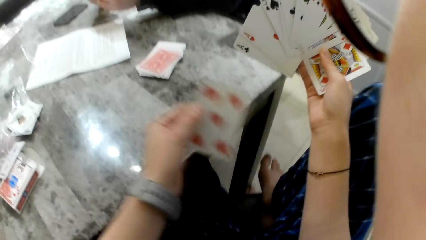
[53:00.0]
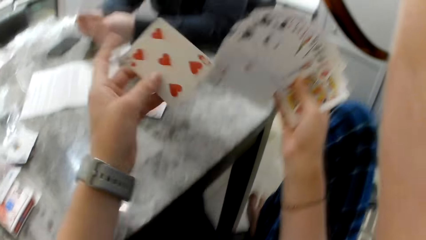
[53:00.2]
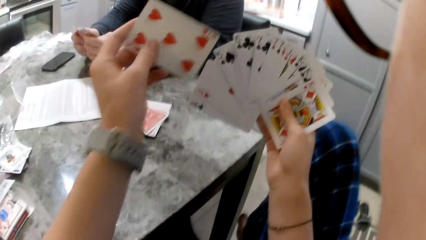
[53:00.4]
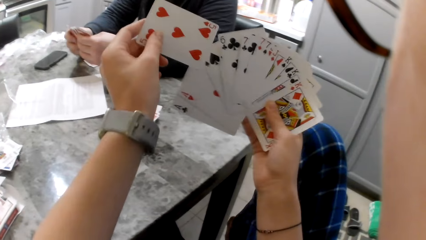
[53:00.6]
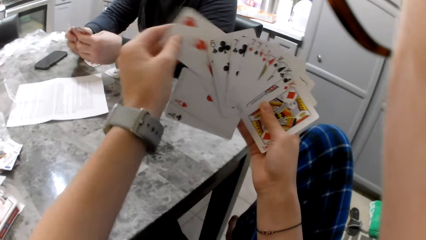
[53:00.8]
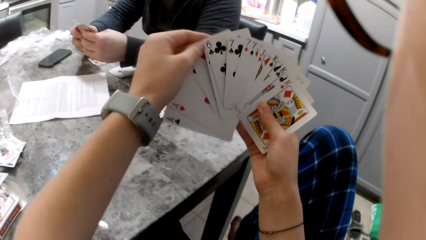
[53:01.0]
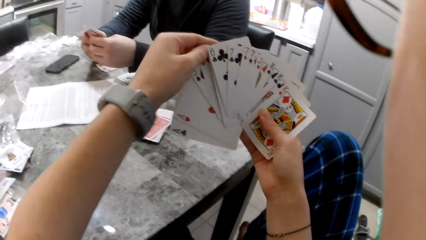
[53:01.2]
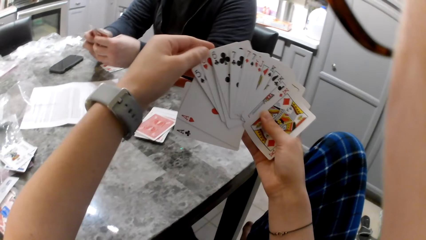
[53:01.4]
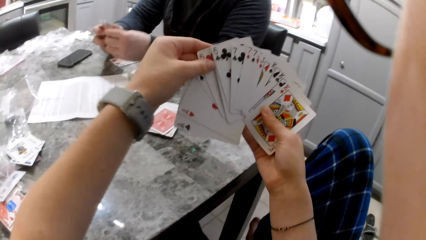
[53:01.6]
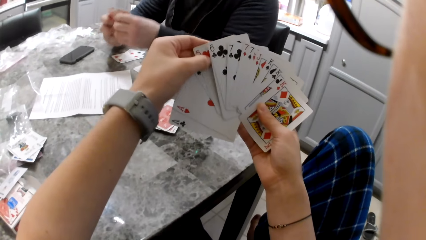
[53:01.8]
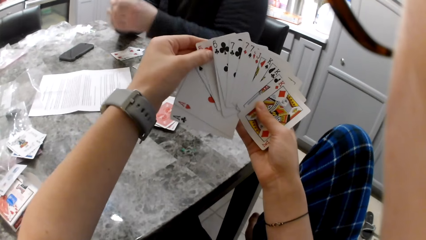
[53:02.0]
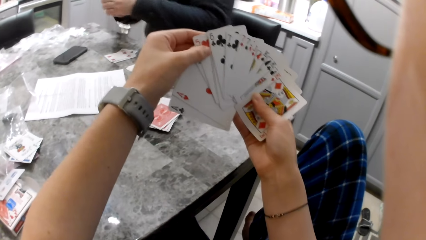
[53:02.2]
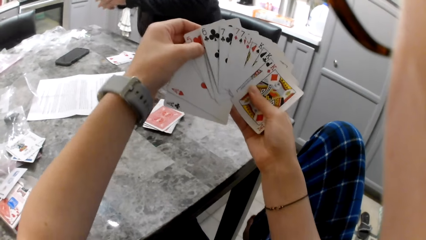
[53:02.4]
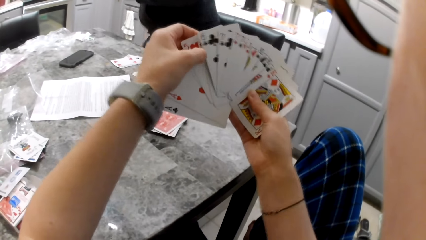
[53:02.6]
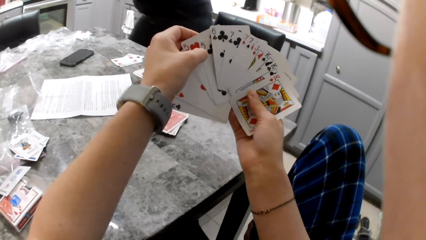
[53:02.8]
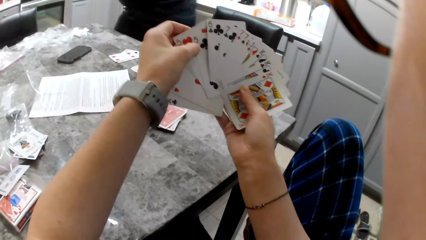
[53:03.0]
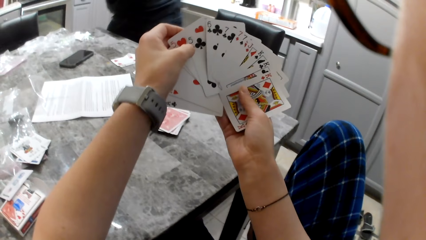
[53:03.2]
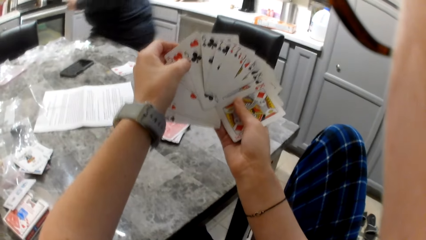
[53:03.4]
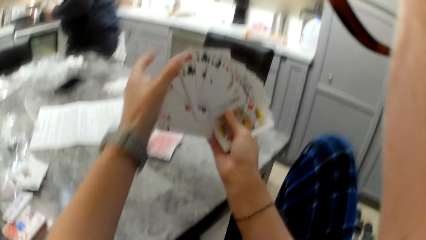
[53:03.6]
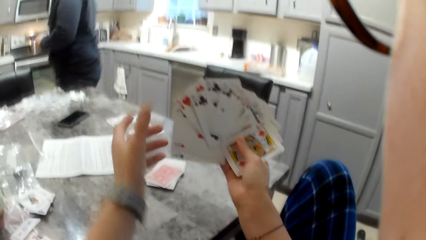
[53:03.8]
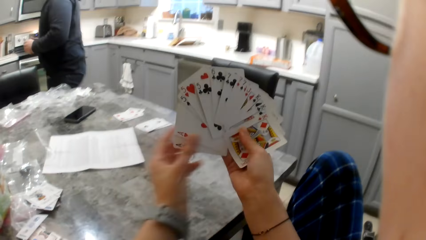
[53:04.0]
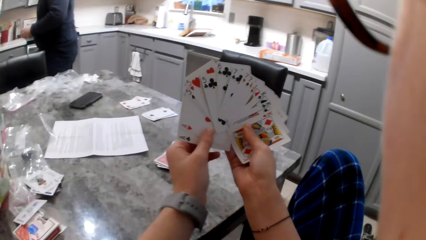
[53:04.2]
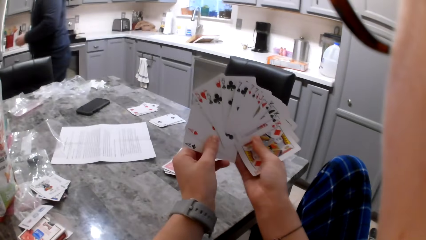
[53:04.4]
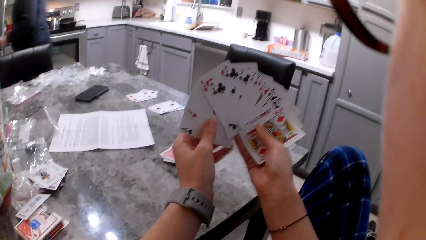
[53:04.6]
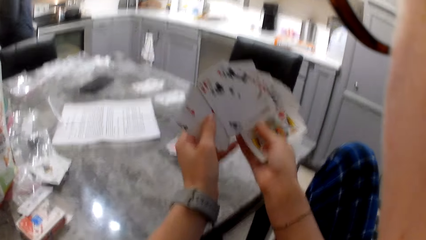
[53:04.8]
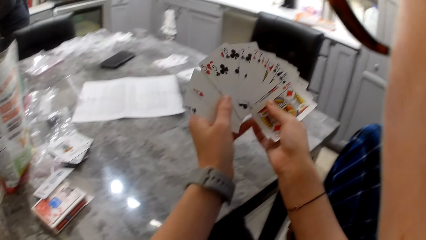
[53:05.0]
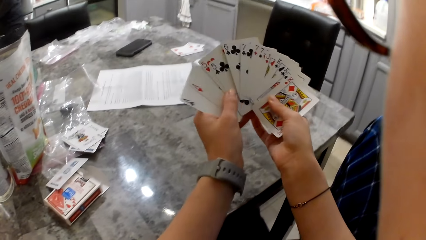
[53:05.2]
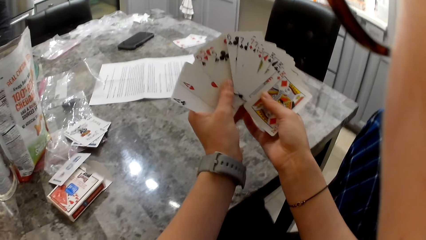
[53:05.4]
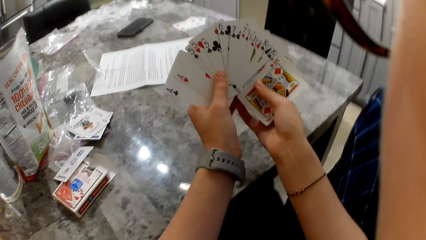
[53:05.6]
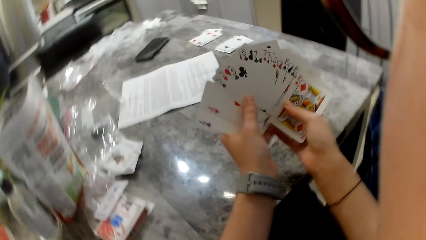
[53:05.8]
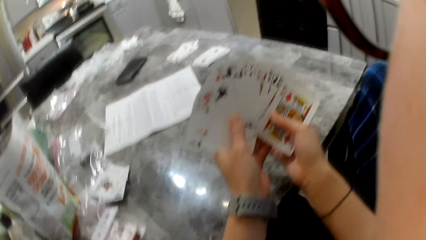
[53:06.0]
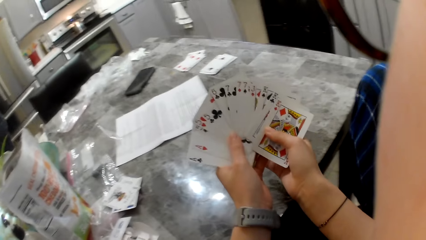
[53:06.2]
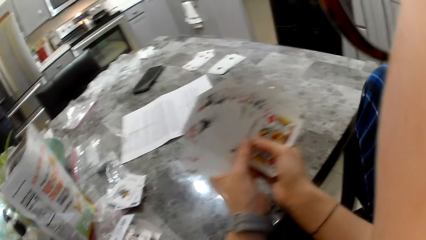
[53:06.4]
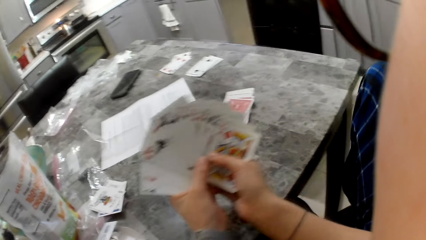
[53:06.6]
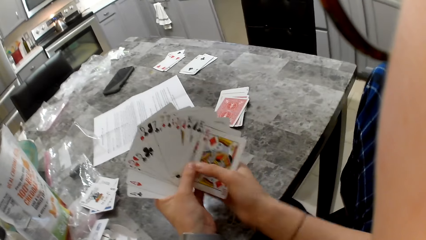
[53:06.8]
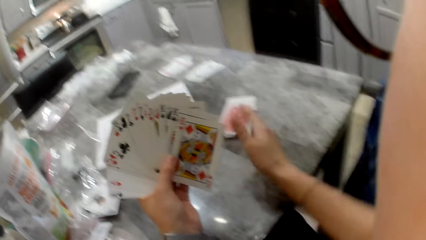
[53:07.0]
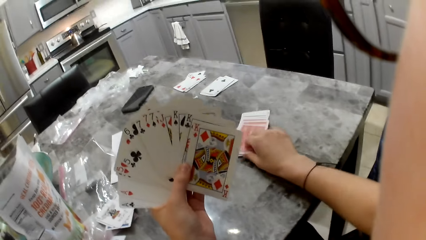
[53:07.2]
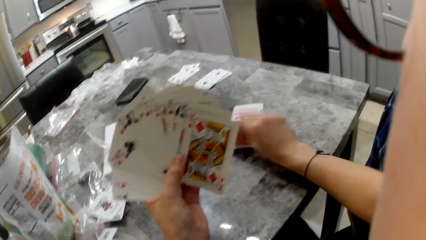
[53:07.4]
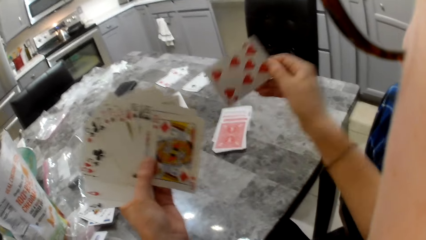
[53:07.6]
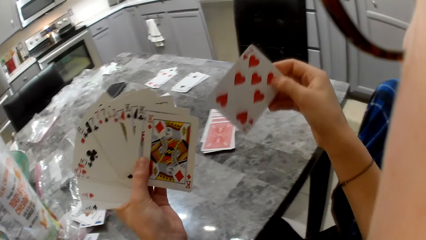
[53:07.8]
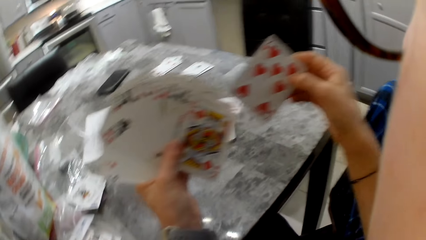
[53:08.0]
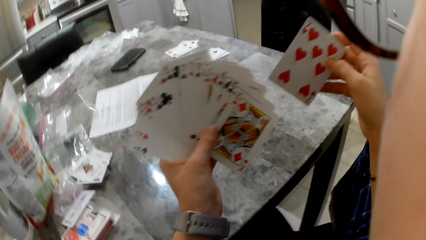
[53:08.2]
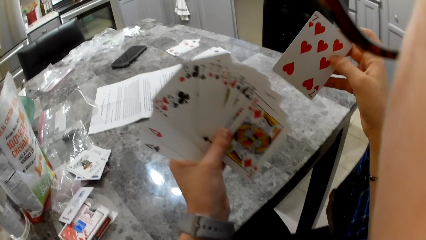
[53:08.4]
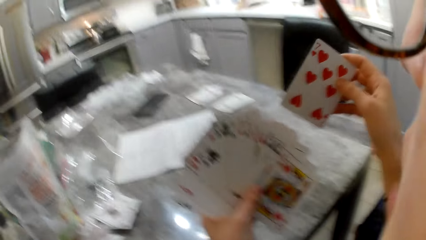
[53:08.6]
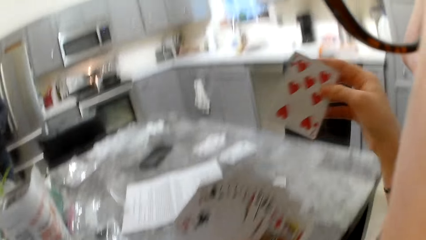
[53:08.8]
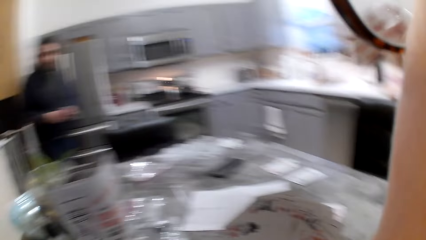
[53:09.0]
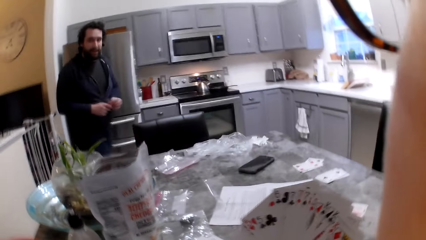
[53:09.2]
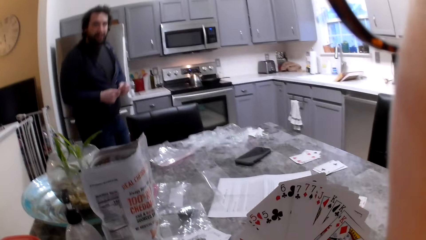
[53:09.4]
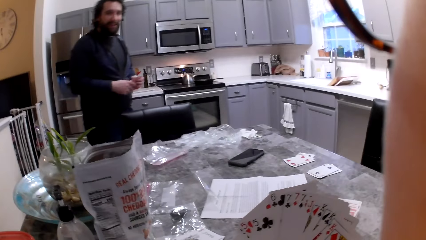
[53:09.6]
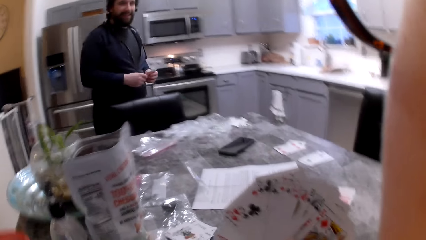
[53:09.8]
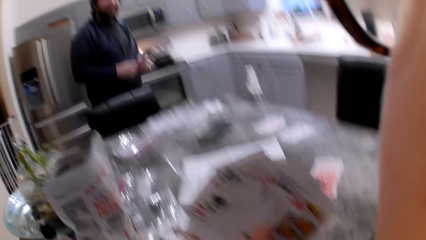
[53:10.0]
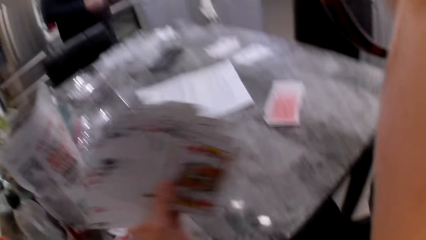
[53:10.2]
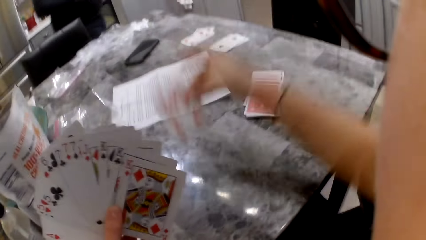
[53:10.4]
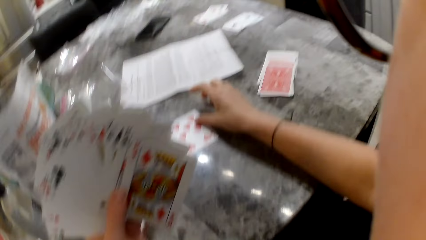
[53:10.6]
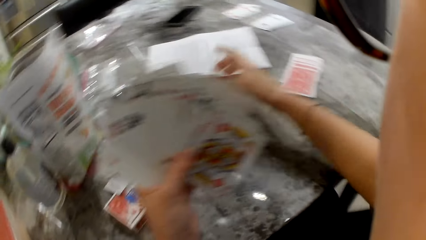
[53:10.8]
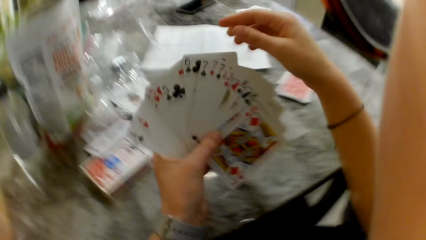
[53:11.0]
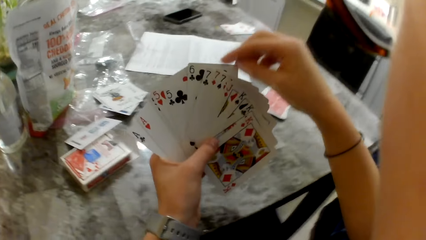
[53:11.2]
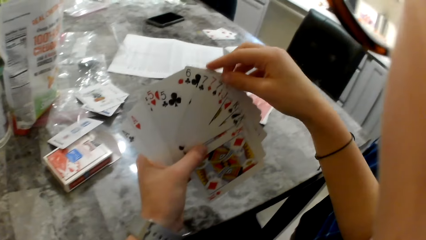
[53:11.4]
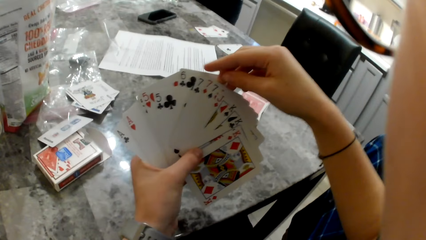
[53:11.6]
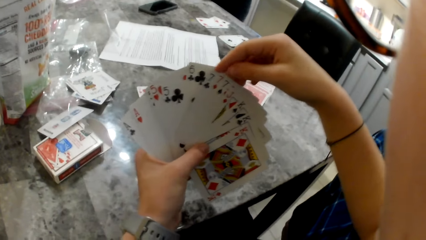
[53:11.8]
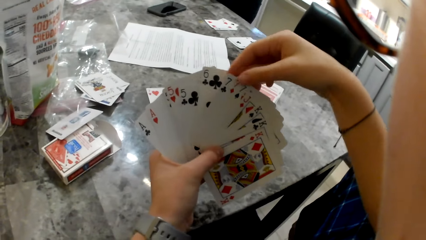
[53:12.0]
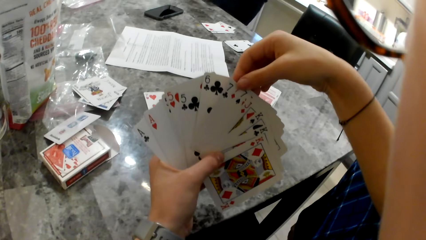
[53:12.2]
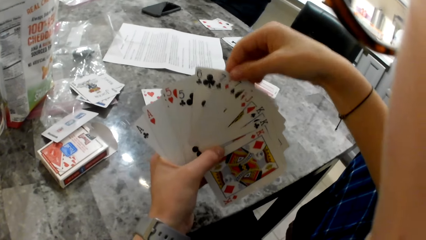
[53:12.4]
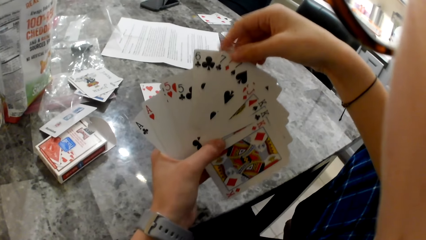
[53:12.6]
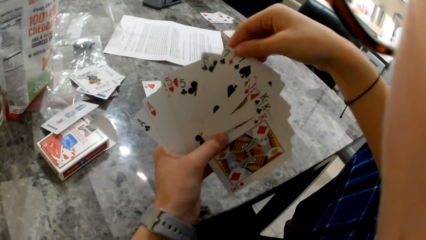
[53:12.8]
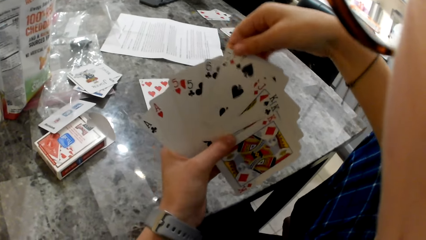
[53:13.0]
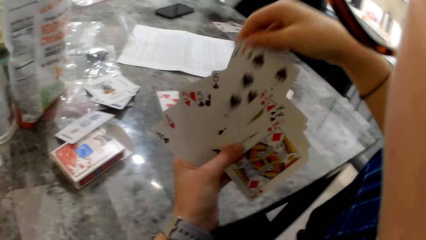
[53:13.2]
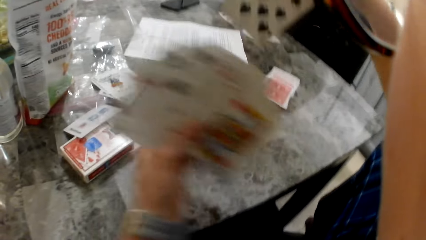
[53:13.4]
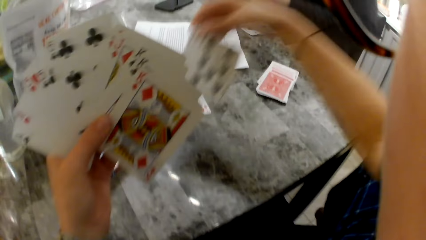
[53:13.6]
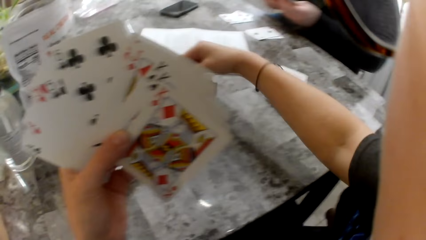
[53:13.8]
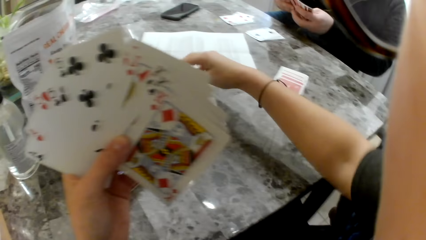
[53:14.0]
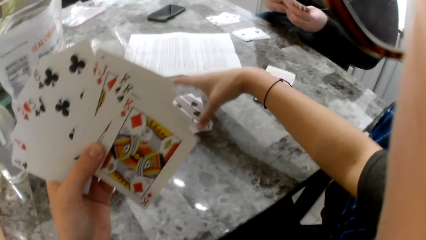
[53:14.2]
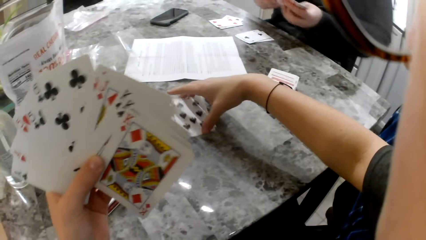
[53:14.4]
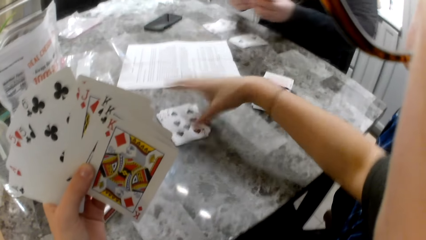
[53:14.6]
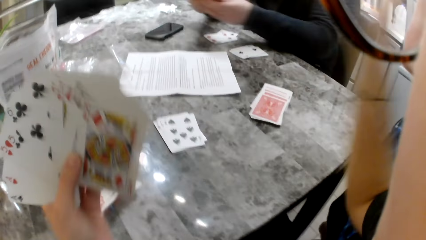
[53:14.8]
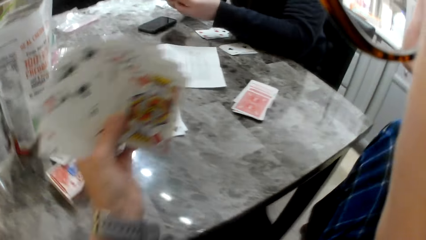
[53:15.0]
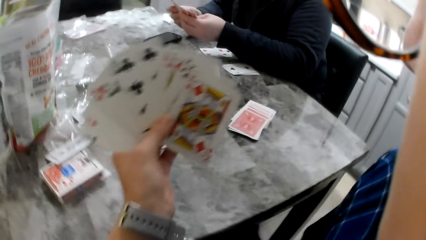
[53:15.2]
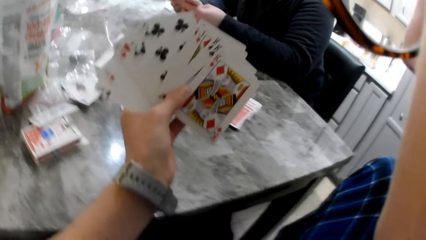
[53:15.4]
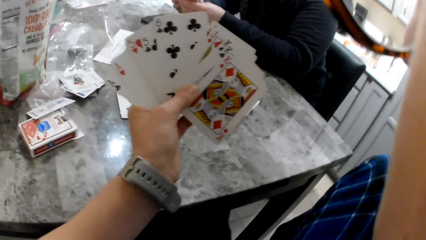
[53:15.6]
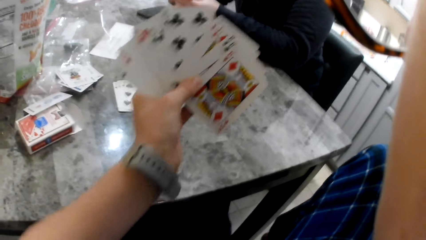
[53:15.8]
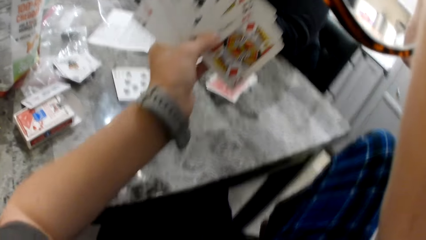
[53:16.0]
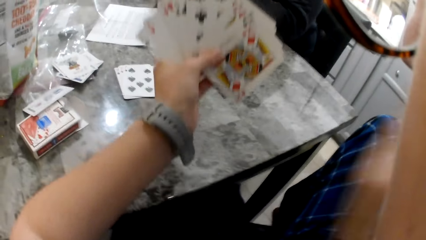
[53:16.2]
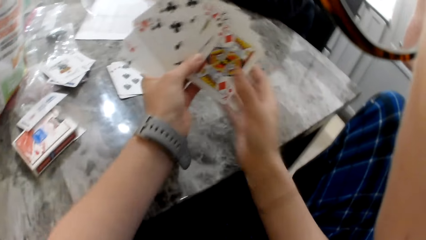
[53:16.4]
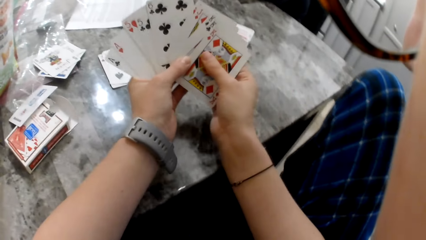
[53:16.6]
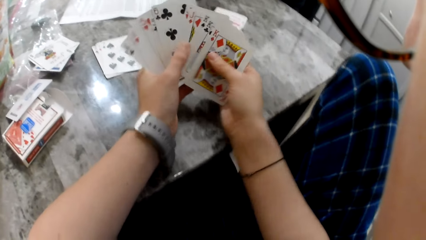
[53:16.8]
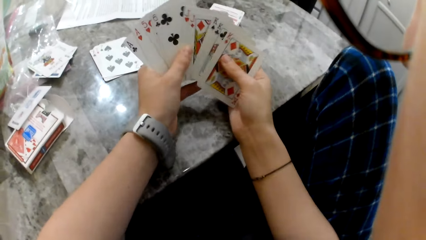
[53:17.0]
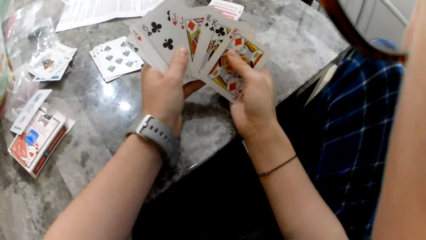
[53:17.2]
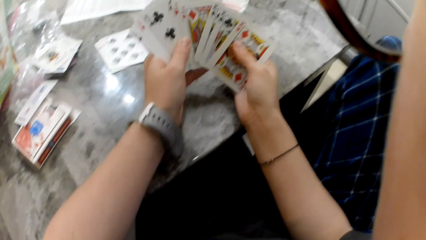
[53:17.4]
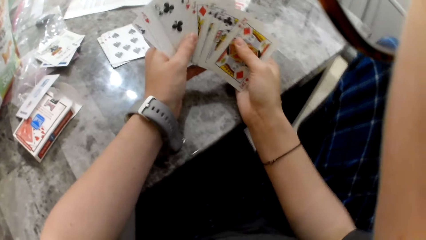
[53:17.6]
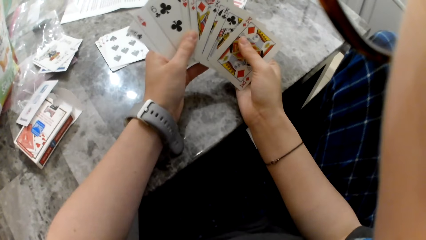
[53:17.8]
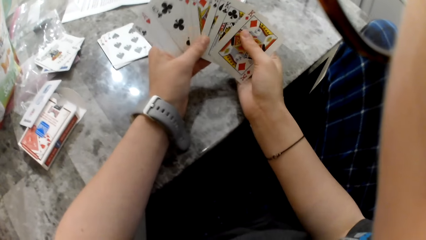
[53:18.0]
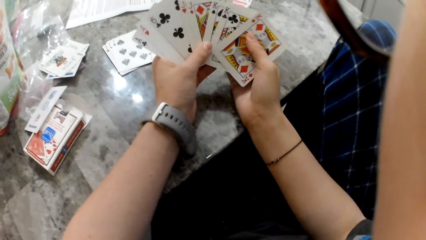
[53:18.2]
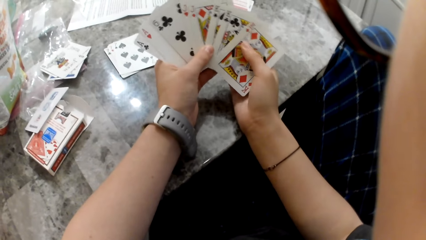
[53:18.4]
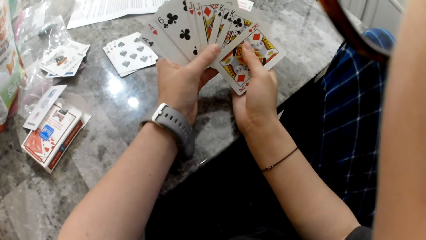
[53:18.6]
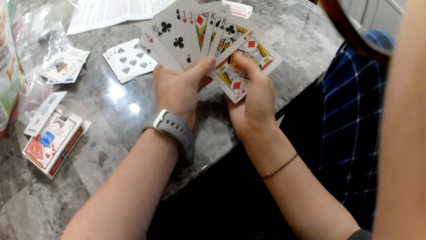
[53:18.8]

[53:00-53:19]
A man stands up from his seat. The man walks around the room. The camera wearer picks a card from the pile of cards on the table. She shows the card to the man. She raises the cards. The man walks around the room. The camera wearer drops the cards on the table. The man sits down. The camera wearer picks other cards from the cards in her hand. She drops the cards on the table.
